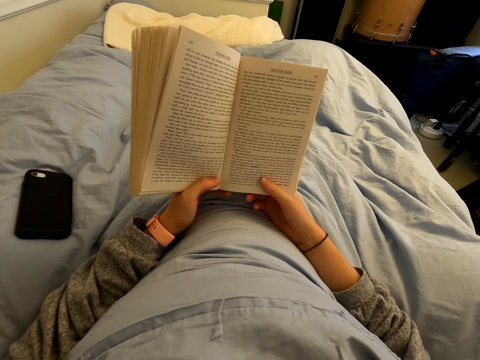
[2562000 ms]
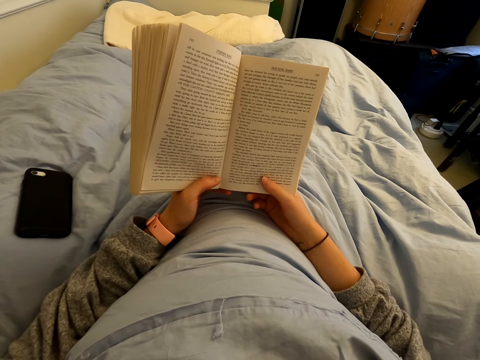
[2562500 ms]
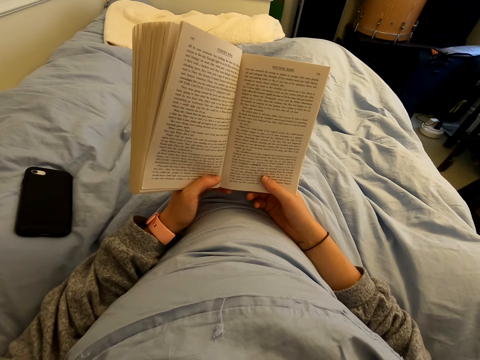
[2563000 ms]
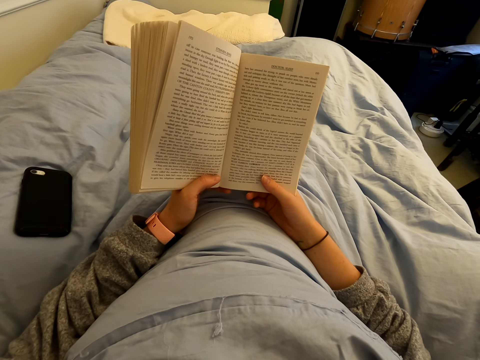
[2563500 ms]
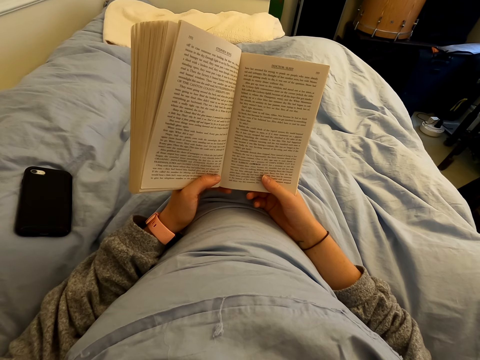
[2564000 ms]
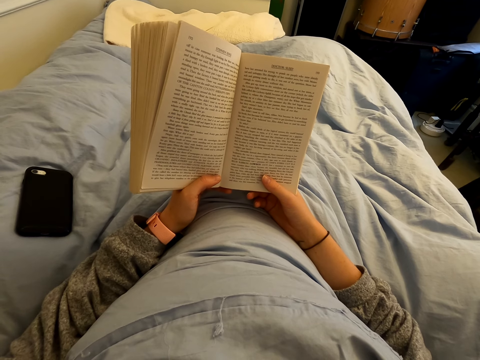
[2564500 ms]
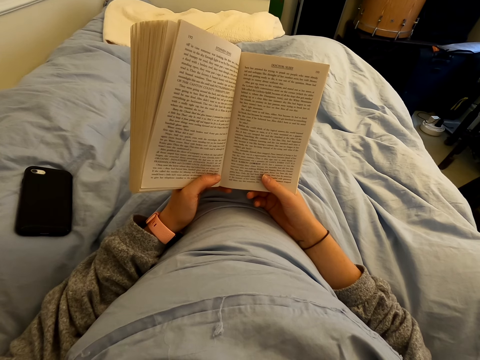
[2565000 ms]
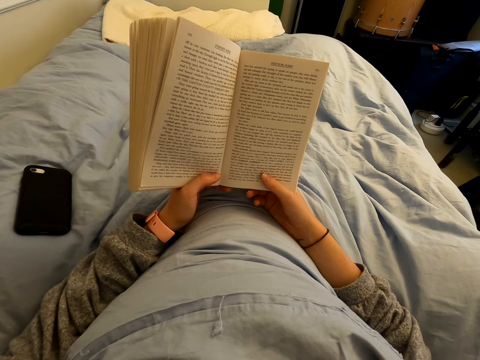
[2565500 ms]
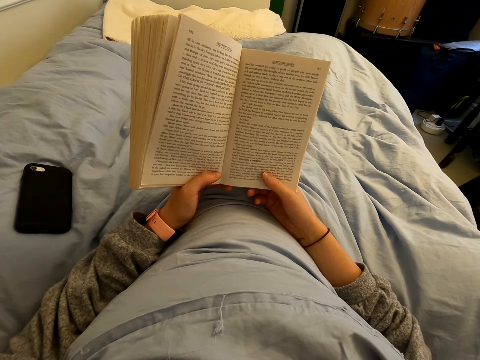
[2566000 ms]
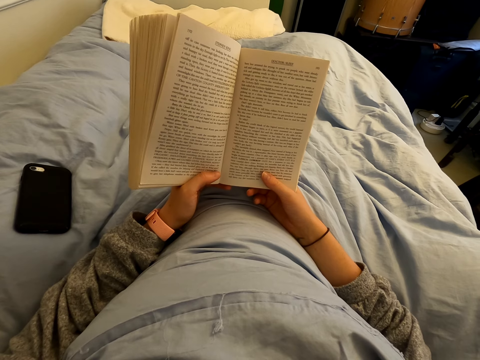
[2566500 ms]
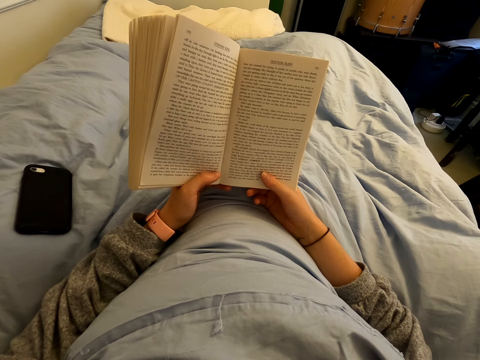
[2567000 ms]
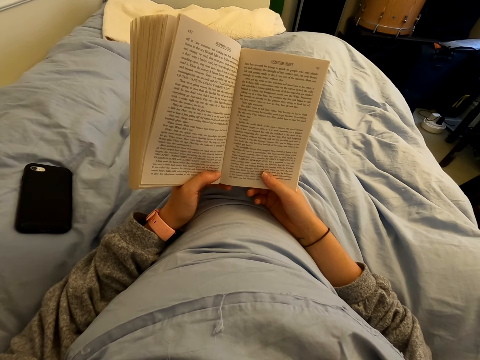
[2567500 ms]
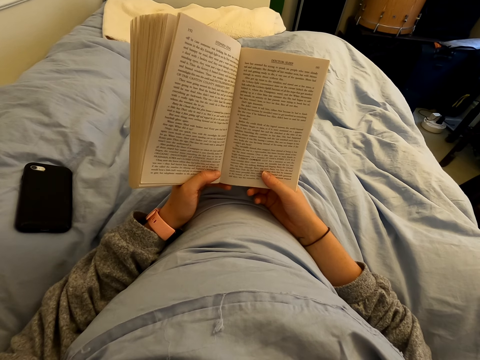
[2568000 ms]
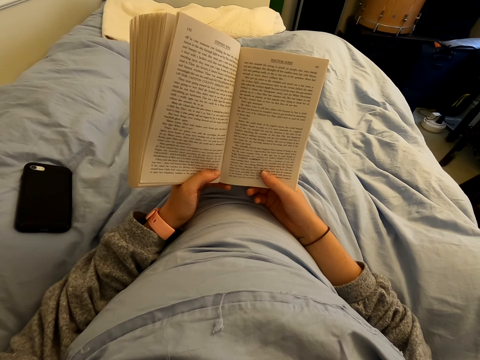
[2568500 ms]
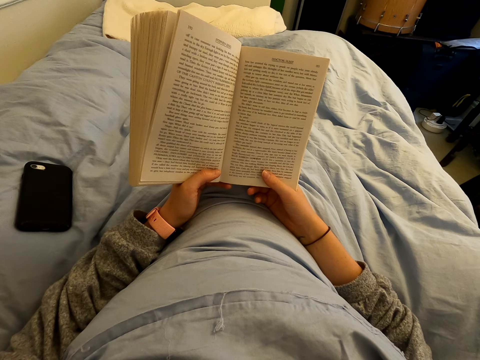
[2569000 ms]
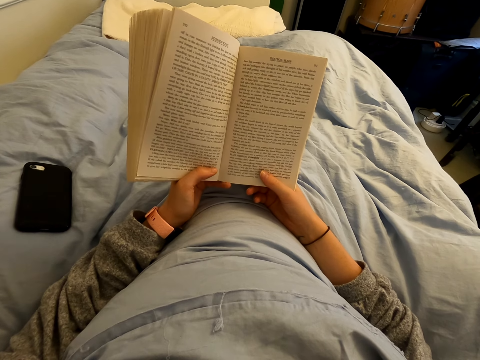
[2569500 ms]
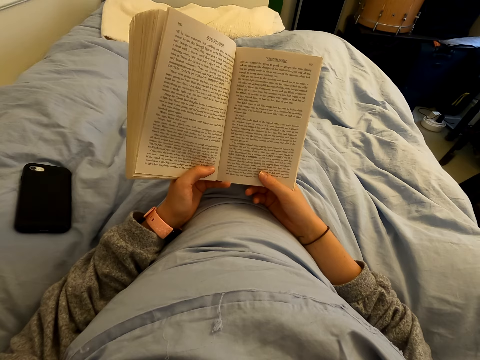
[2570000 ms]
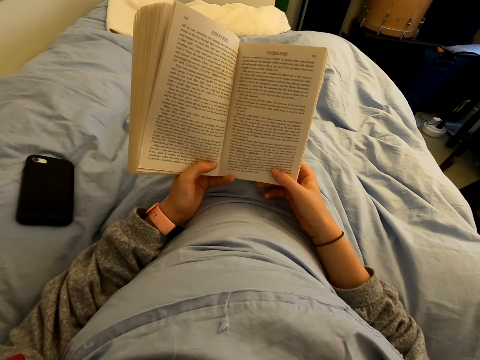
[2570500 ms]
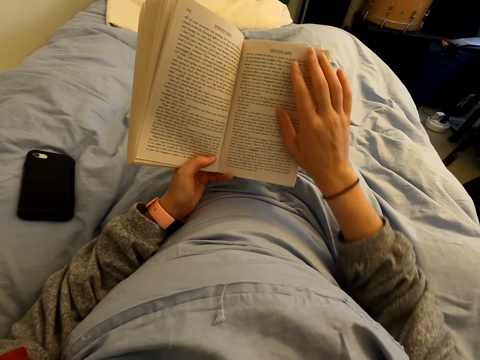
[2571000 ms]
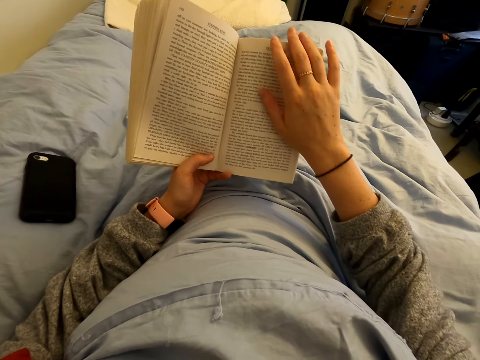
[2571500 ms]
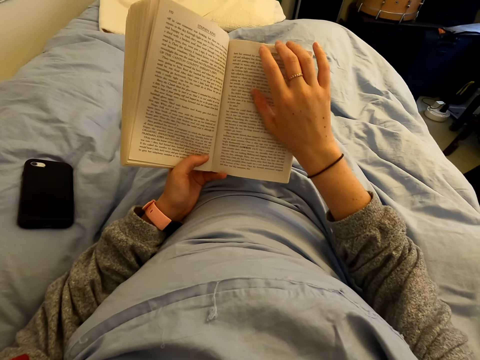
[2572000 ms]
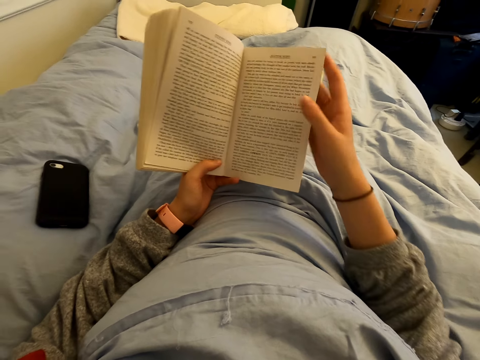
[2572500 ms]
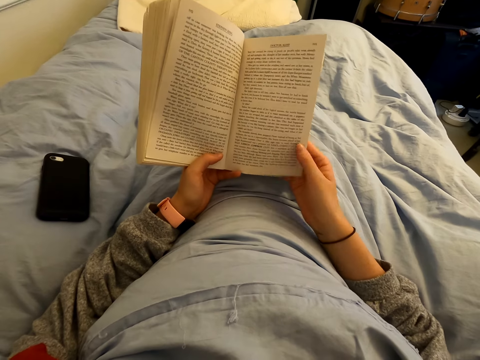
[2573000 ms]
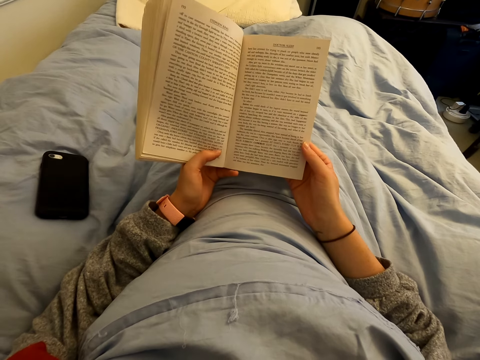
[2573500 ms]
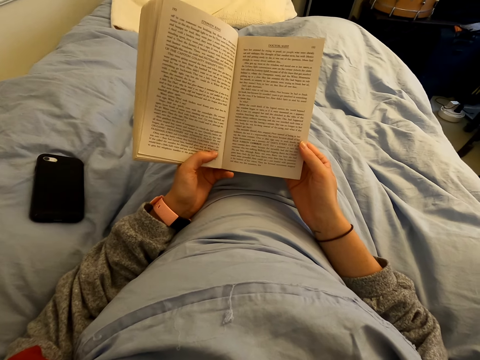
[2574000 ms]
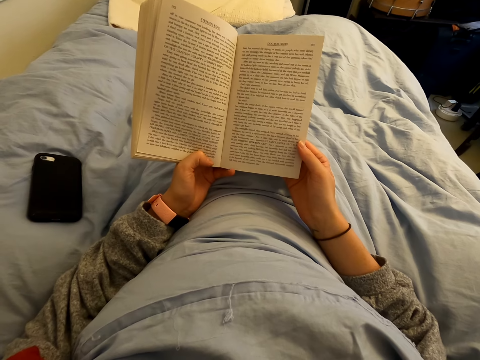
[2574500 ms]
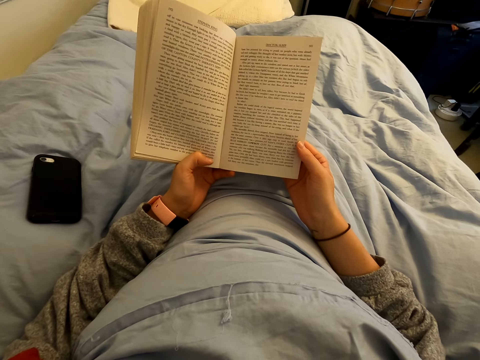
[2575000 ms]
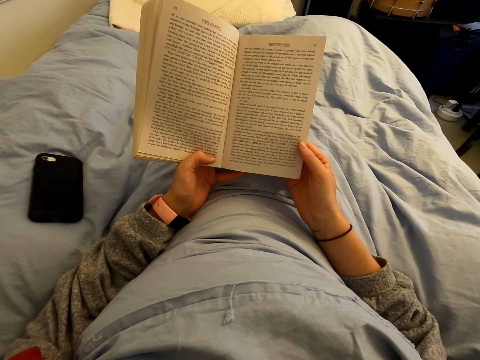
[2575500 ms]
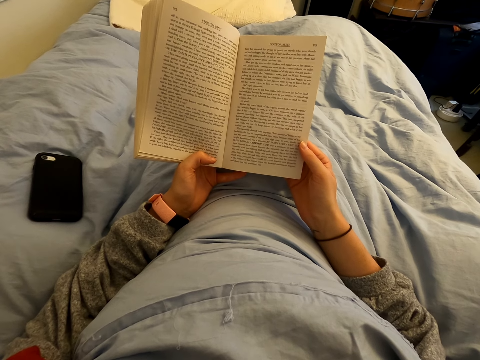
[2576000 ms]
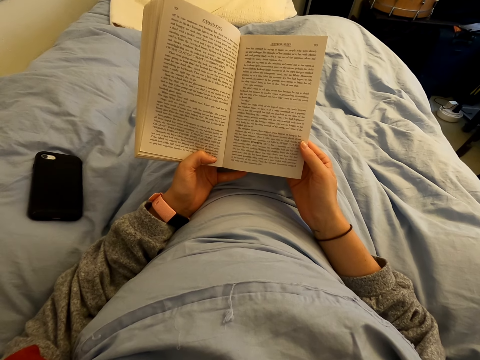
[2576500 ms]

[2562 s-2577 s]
The camera wearer aligns a page of a book. They touch the page of the book.

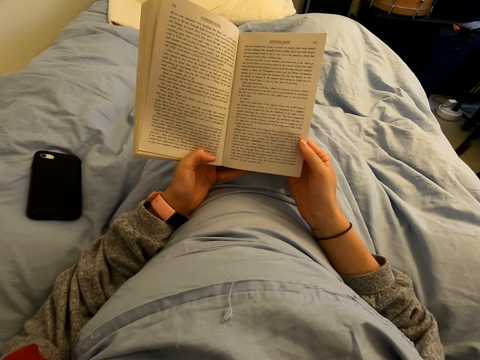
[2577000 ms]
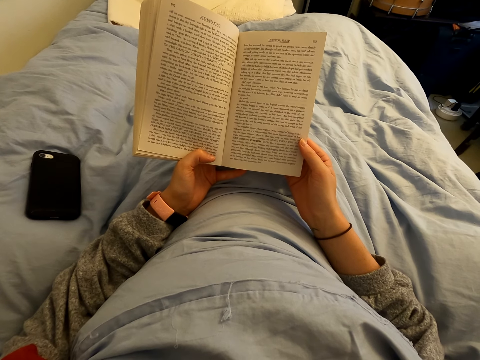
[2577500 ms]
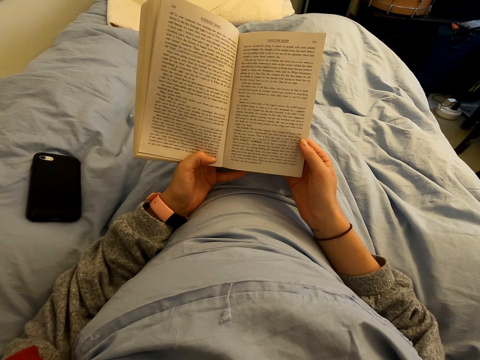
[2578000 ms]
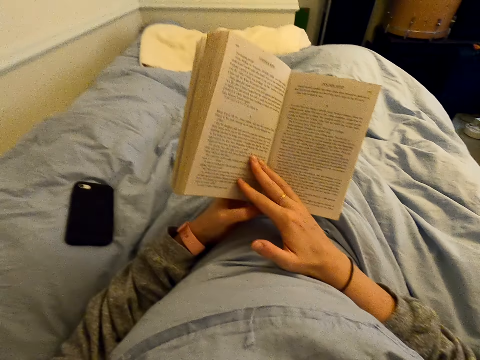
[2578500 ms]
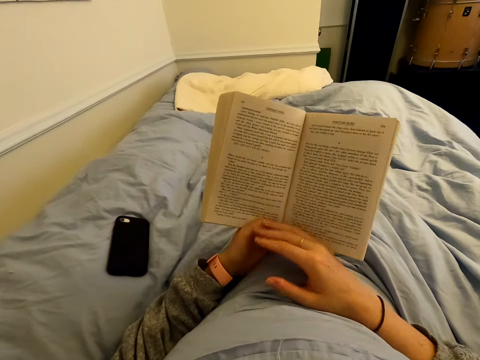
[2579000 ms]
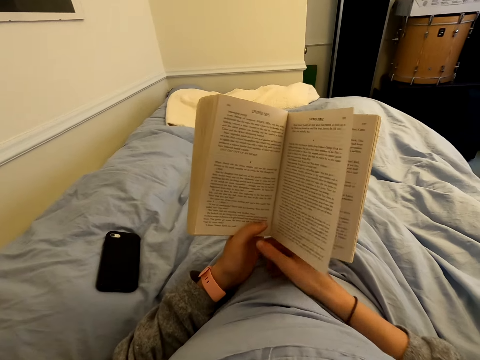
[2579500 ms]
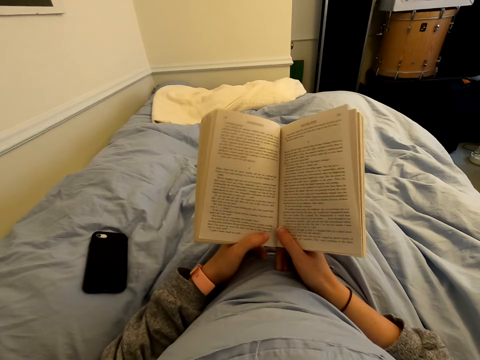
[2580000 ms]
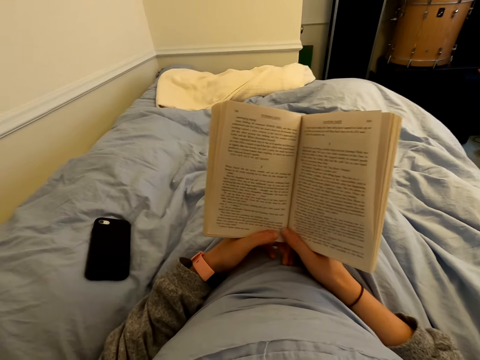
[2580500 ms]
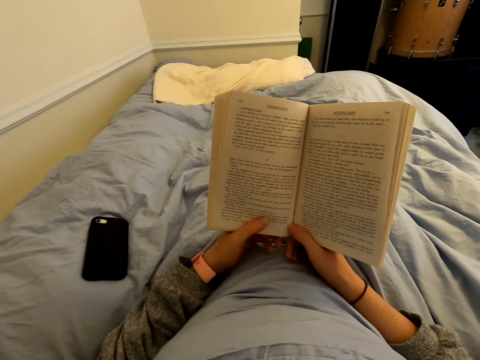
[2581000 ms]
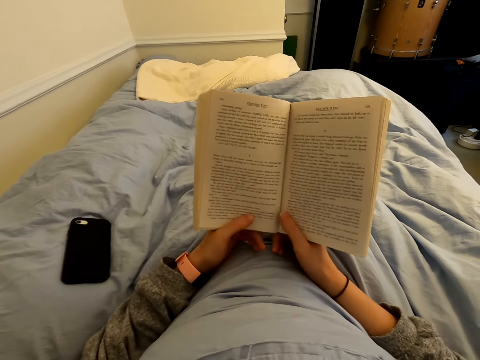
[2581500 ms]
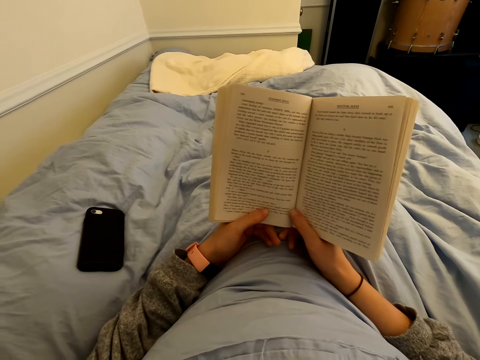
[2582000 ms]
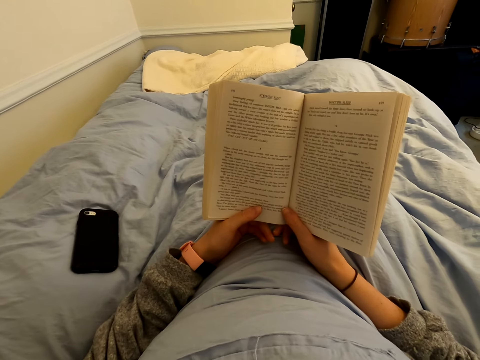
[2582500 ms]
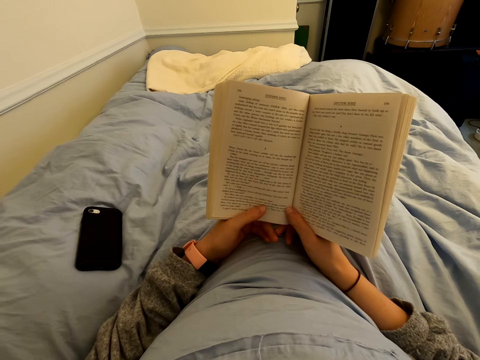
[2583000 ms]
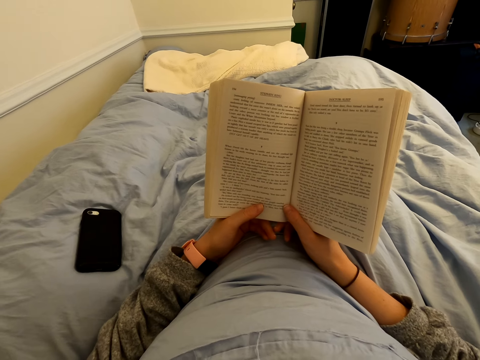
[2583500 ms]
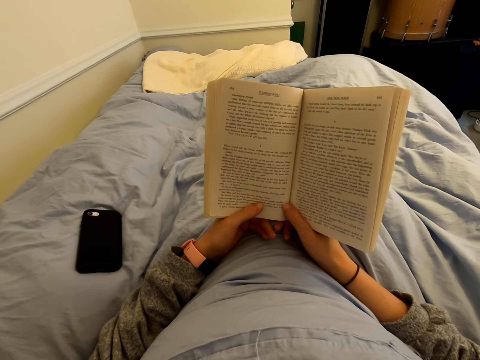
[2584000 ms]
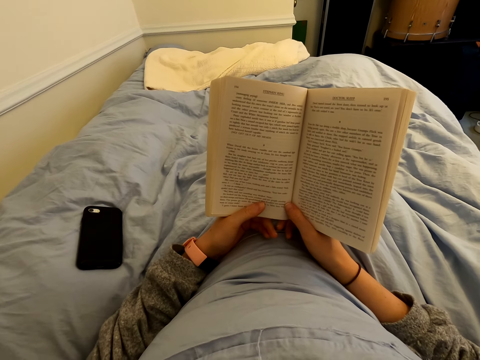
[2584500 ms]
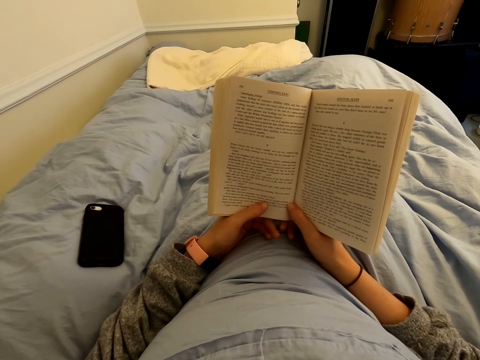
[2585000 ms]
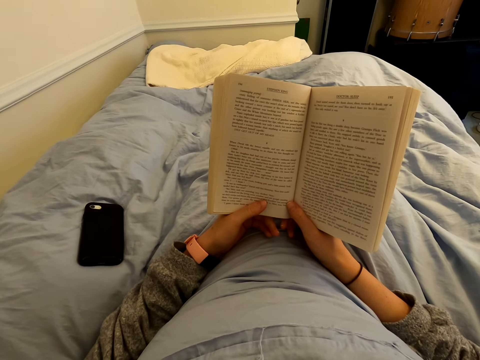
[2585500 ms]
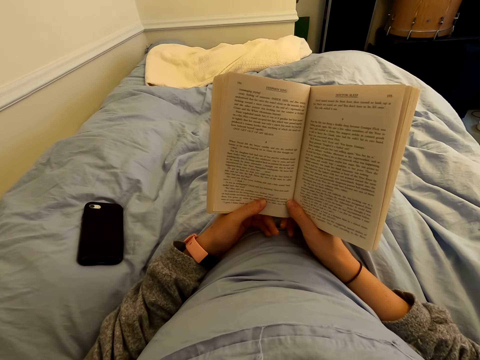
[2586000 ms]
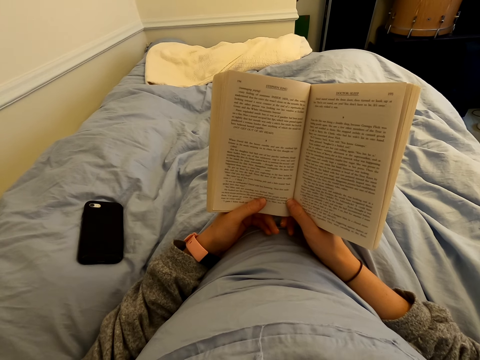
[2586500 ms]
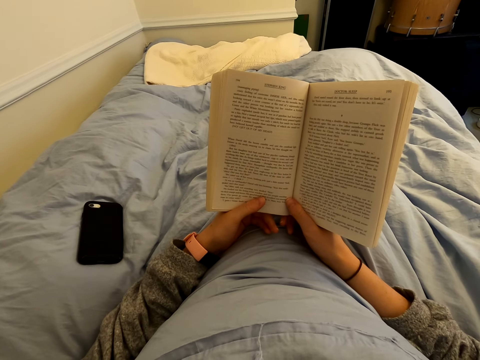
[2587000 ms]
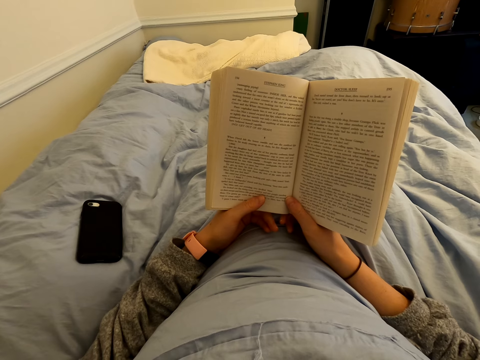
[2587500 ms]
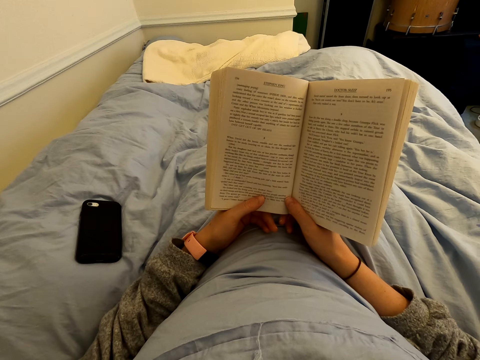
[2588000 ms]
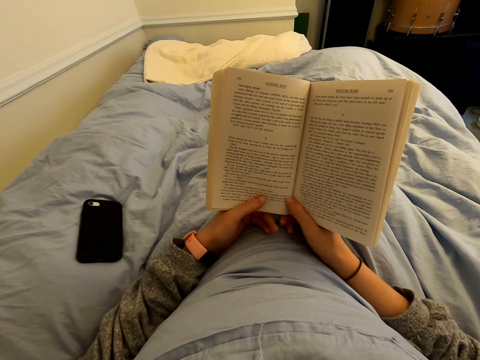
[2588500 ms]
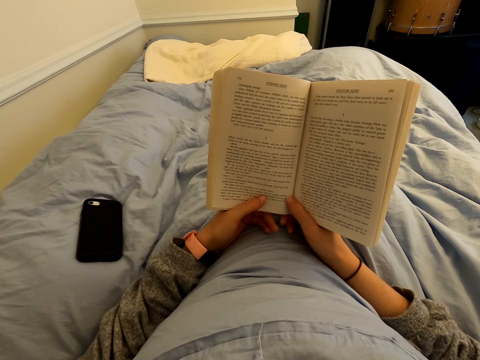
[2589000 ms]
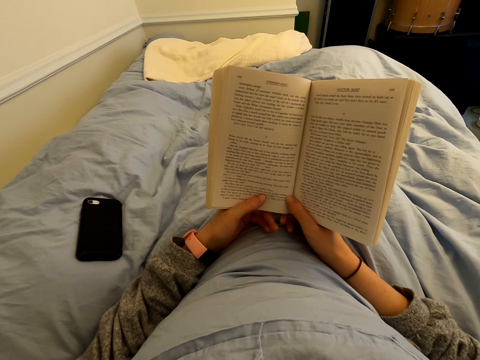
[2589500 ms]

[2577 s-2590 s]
The camera wearer turns a page of a book. They read the book.
